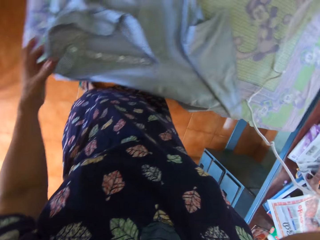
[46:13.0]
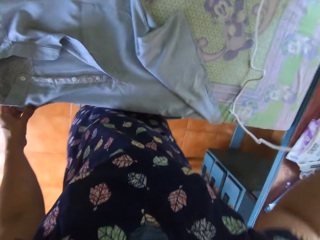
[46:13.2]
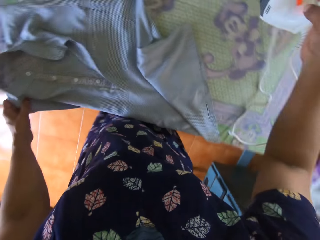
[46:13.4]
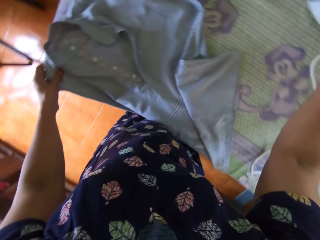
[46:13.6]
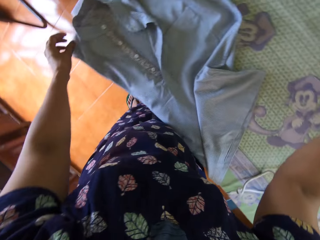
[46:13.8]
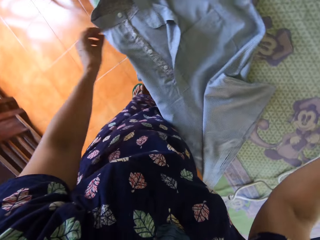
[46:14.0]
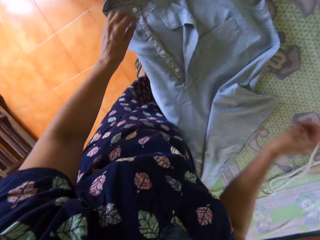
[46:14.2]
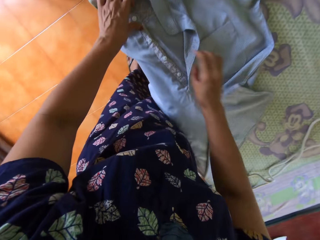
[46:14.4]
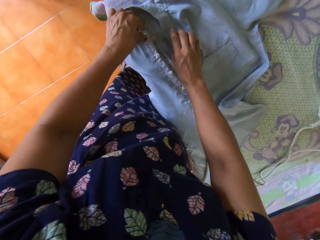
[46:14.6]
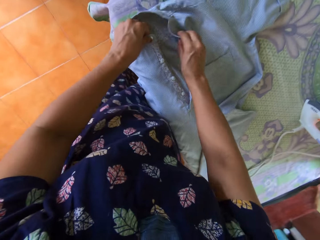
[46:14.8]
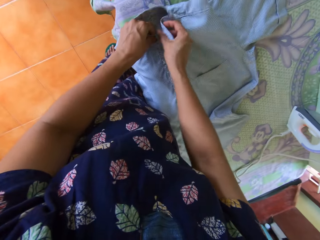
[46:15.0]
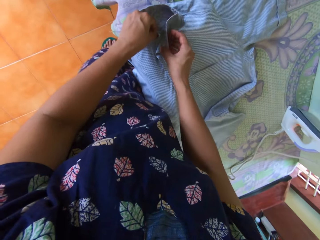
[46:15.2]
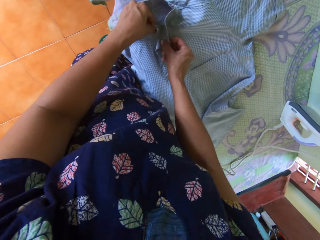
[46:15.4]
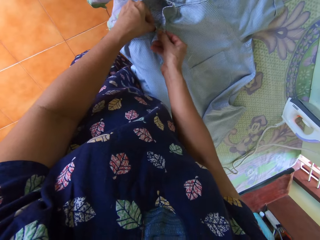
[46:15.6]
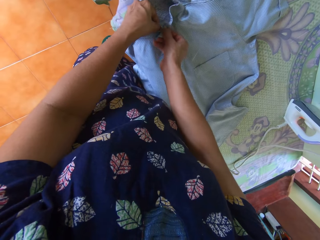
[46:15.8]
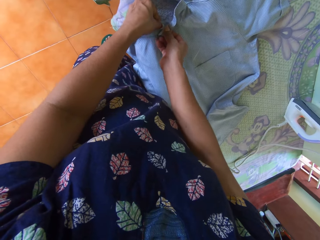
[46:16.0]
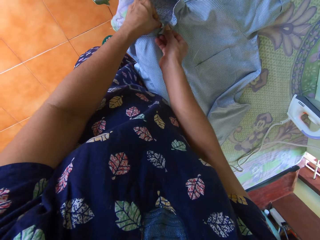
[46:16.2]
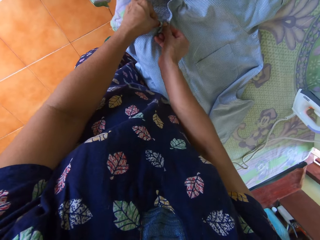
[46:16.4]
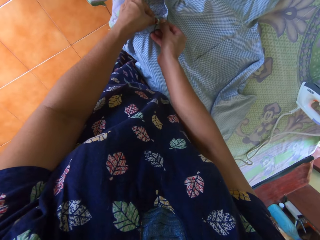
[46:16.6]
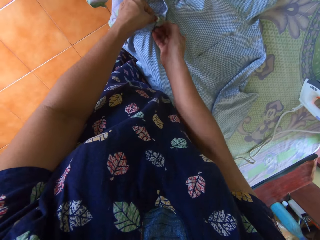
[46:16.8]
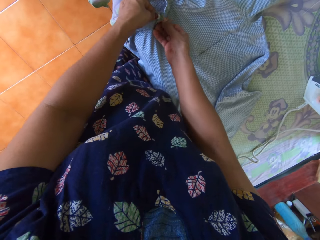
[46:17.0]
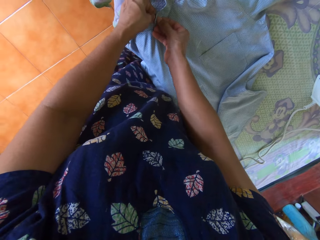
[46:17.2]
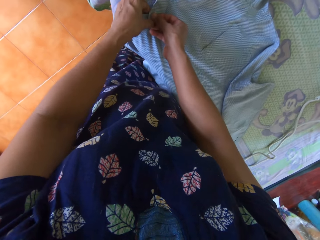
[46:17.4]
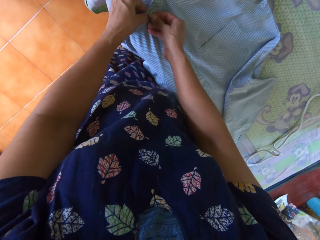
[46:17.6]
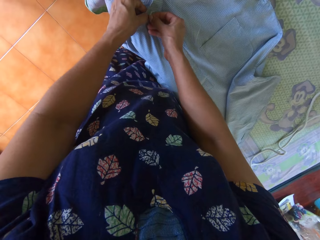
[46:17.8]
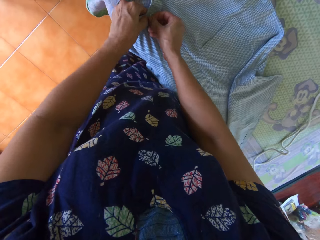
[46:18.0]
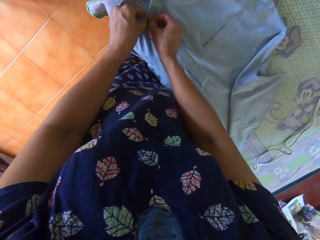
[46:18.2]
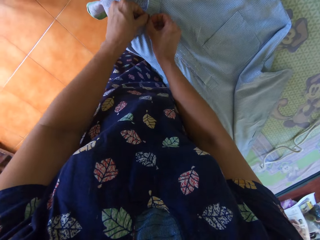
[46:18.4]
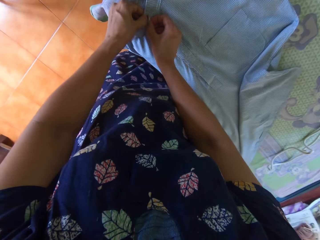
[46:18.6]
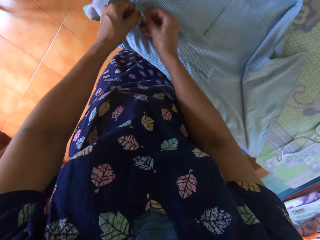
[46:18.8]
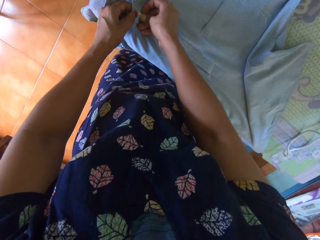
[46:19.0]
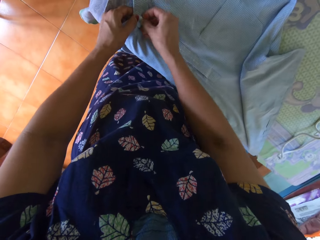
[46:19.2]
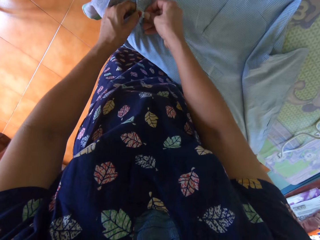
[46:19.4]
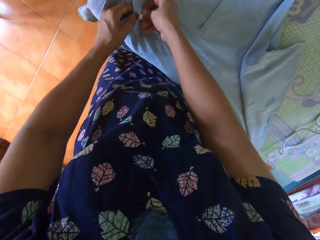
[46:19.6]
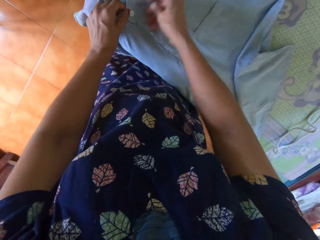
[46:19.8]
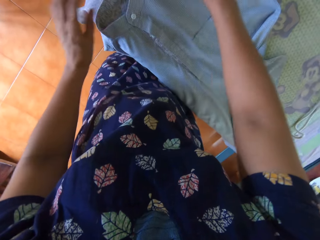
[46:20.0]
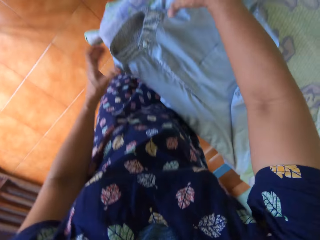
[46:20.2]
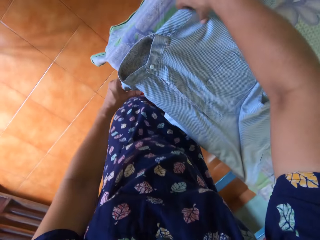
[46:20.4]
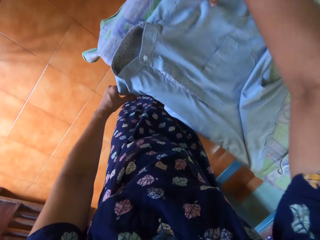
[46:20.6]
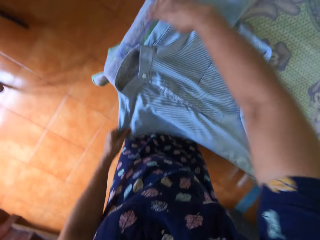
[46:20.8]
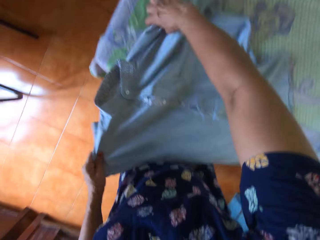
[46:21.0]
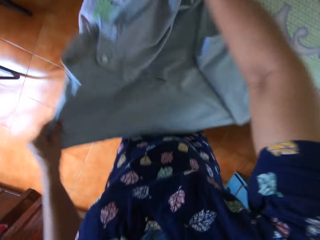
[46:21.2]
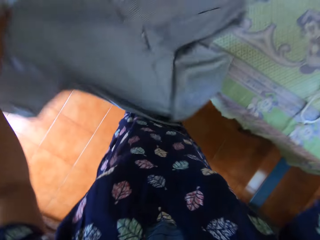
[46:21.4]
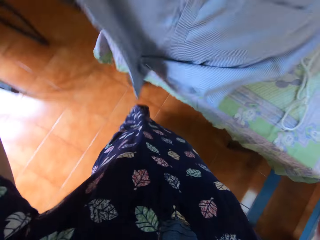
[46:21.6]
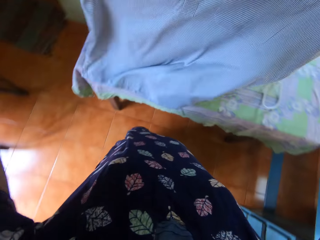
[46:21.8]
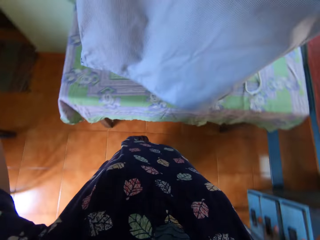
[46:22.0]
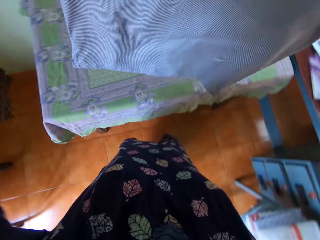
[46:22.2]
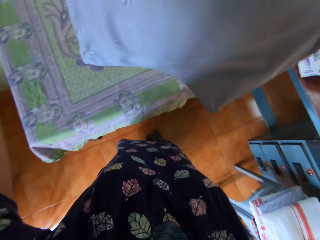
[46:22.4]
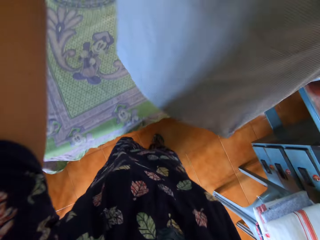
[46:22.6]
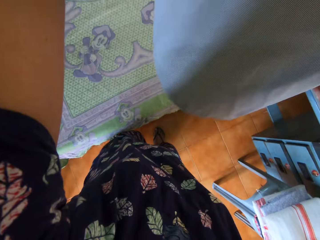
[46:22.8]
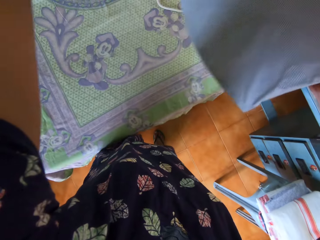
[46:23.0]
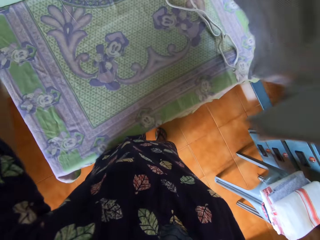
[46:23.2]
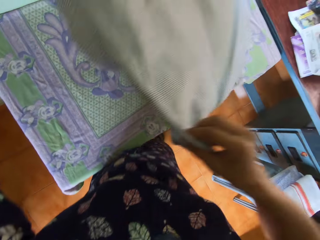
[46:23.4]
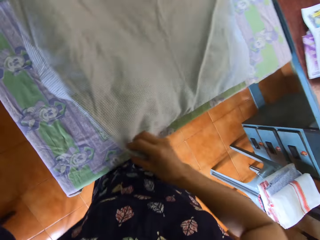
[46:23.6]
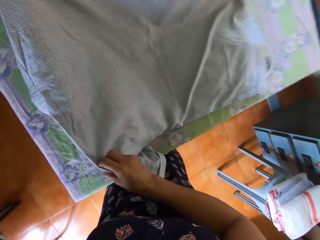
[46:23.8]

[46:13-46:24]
The camera wearer drops the pressing iron on the table with her right hand. She buttons up the polo with both hands. She turns the shirt on the backside. She raises up the polo from the table with both hands.

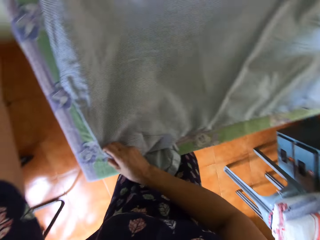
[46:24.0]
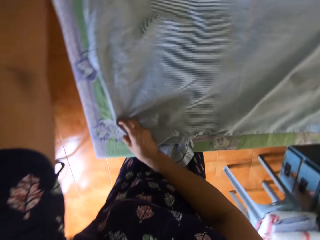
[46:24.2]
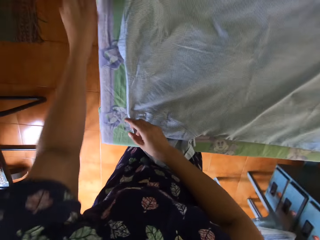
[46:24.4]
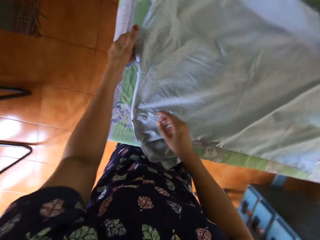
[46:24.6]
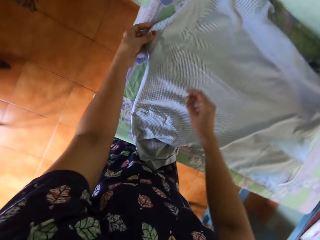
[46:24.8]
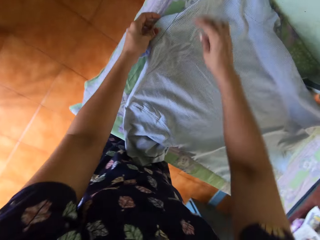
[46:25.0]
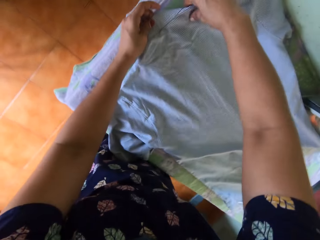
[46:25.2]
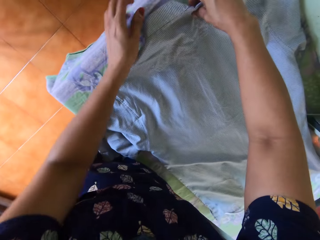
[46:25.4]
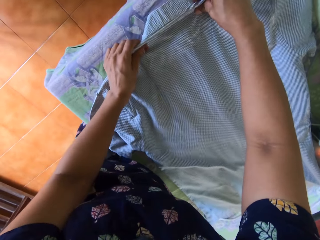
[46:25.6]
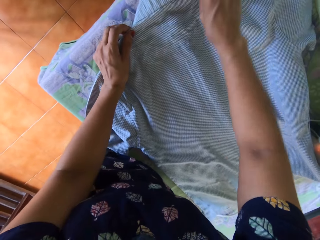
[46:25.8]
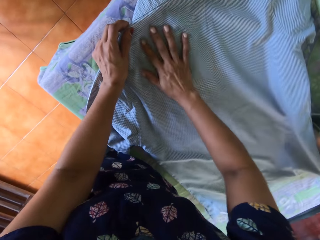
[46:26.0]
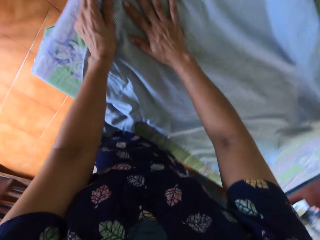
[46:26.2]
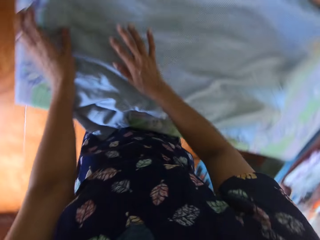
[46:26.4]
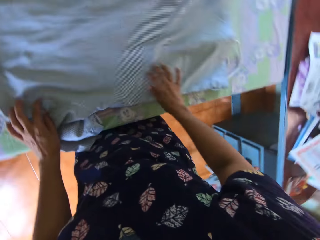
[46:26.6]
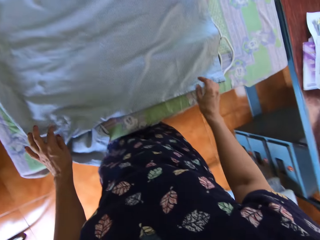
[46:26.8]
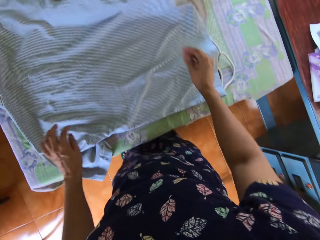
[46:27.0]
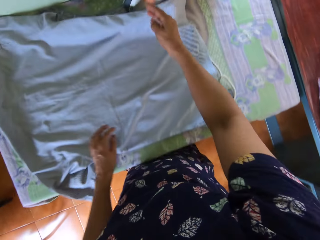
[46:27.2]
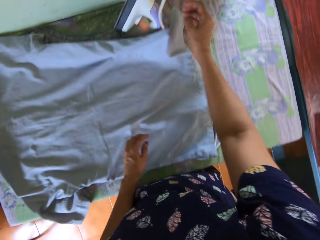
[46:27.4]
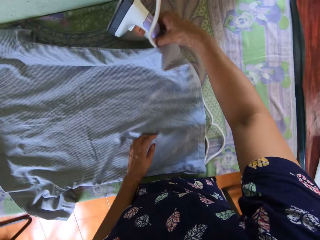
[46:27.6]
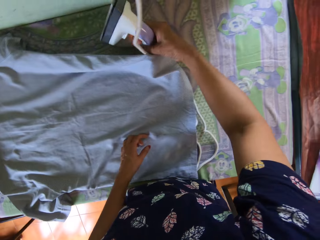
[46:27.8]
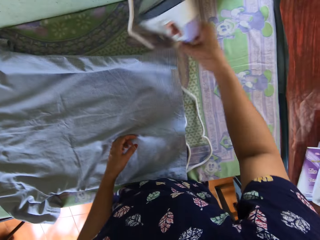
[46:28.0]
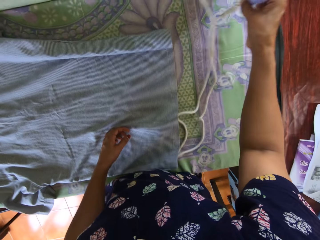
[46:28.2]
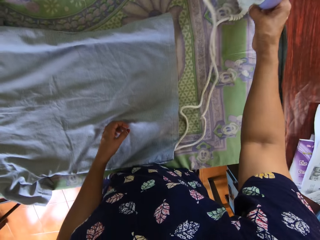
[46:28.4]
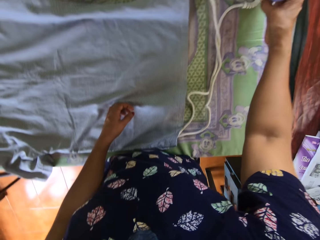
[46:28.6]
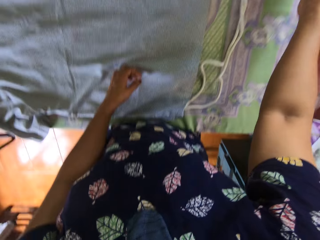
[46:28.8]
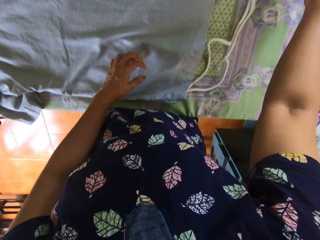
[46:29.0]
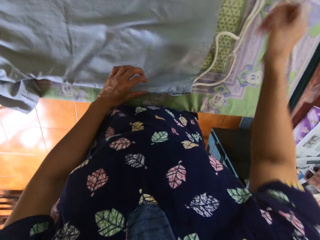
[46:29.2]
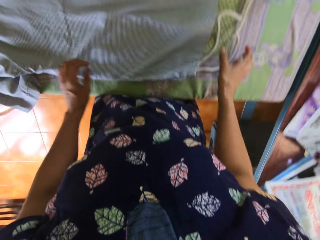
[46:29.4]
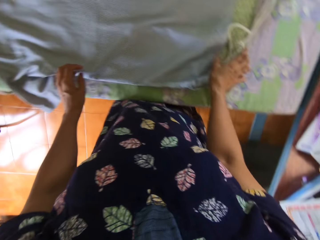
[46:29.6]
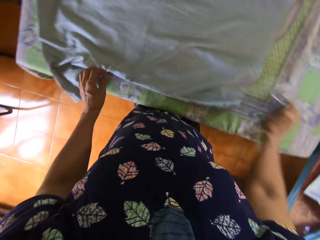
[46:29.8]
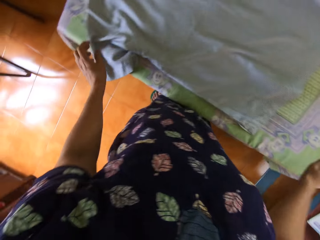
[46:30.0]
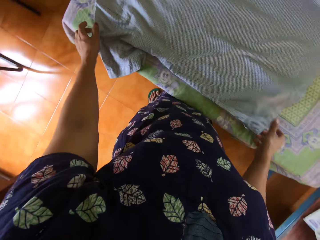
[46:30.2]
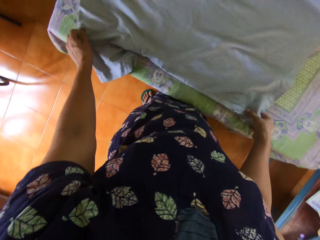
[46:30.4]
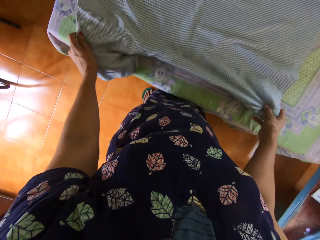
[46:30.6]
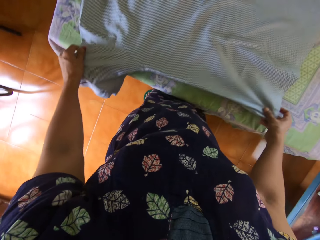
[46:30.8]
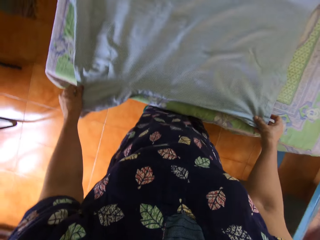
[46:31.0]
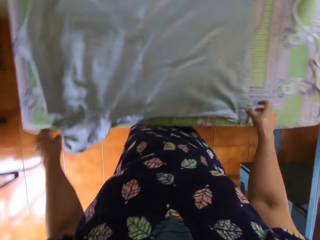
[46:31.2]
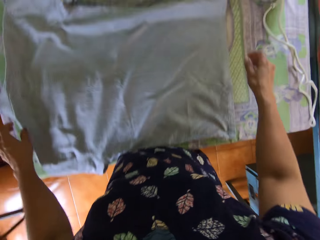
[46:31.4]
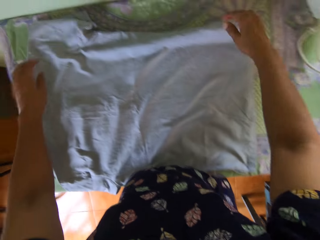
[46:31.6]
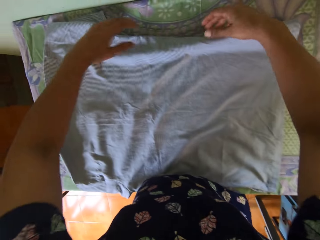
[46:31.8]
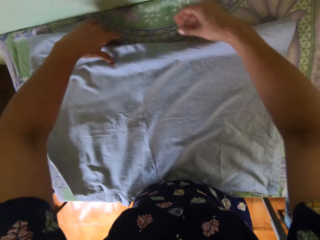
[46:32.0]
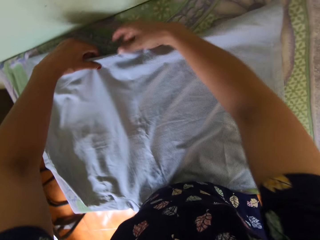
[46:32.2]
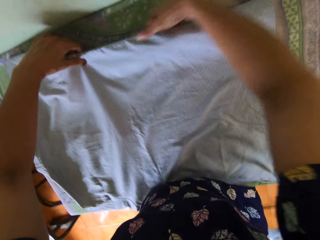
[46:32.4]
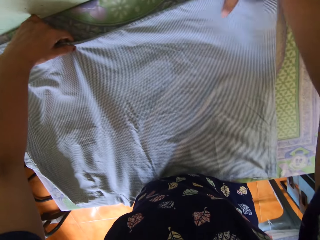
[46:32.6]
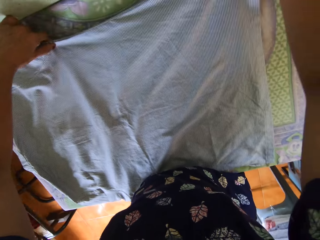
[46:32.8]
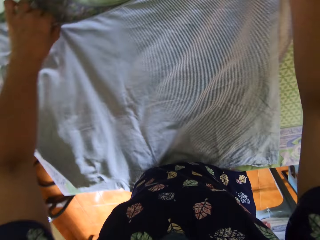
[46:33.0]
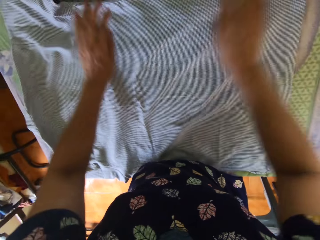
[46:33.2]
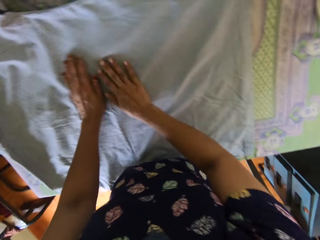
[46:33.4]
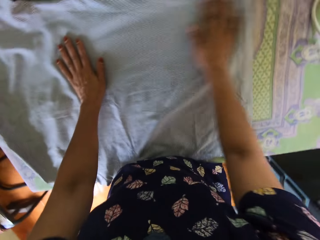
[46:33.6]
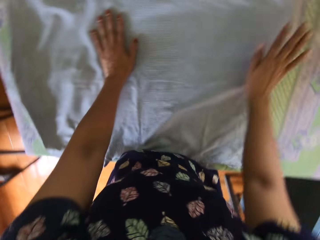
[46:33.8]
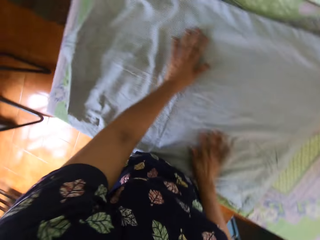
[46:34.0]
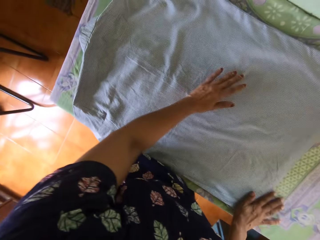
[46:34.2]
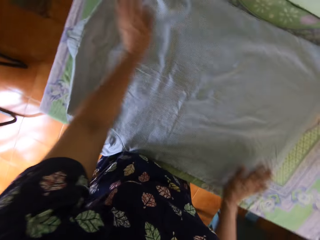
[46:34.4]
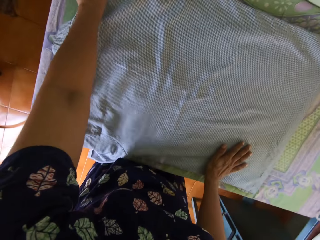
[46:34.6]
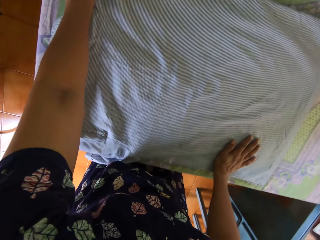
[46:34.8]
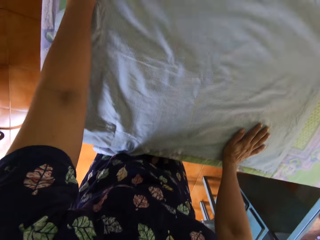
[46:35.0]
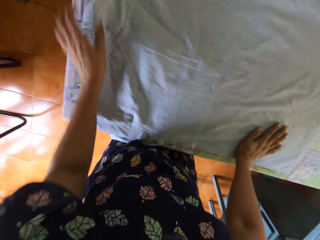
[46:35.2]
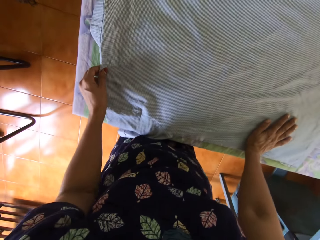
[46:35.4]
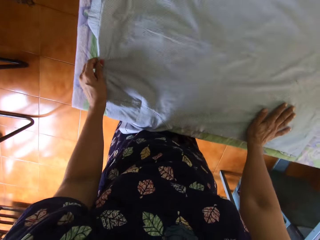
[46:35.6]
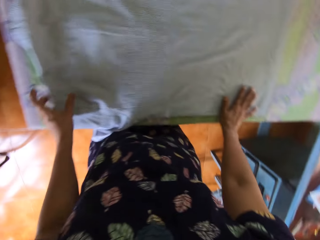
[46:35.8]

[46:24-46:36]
The camera wearer turns over the polo with both hands. She places the polo on the table with both hands. She adjusts the polo with both hands. She picks up the pressing iron with her right hand. She moves the dry iron. She drops the pressing iron on the table with her right hand. She adjusts the polo with both hands.
